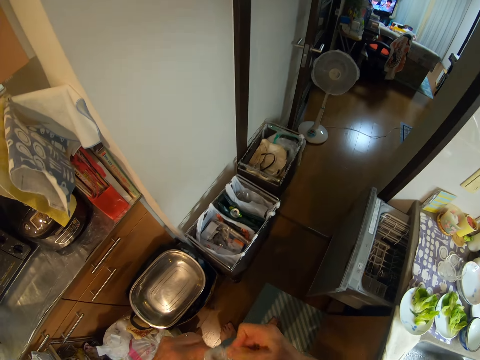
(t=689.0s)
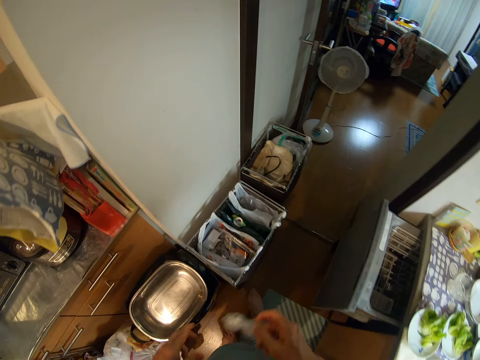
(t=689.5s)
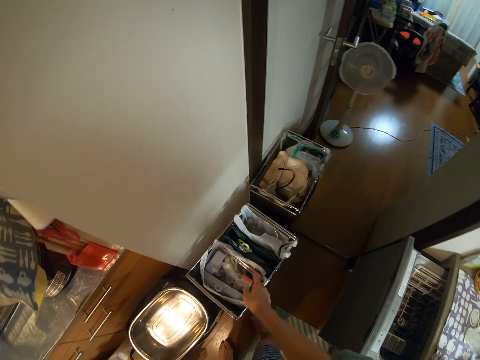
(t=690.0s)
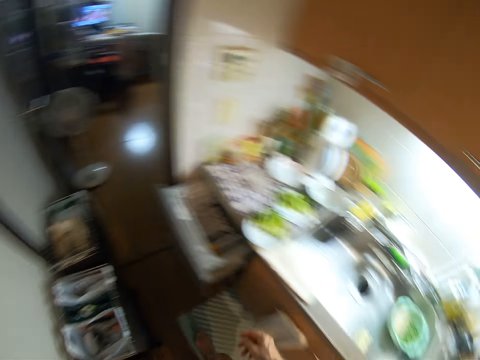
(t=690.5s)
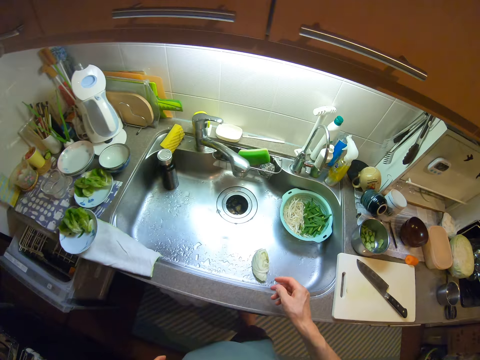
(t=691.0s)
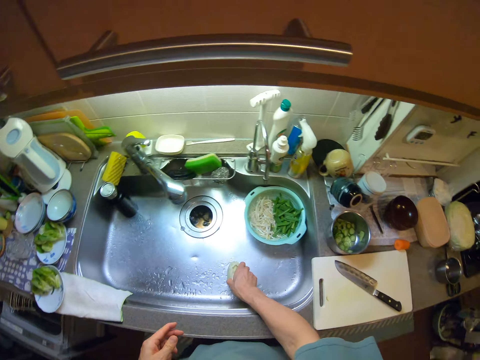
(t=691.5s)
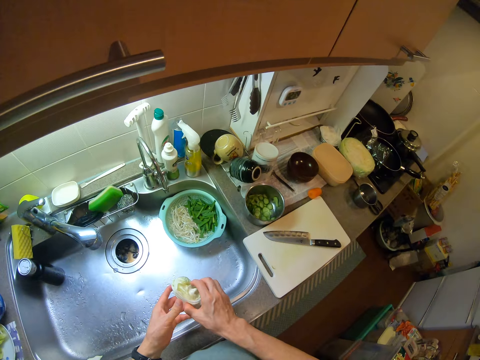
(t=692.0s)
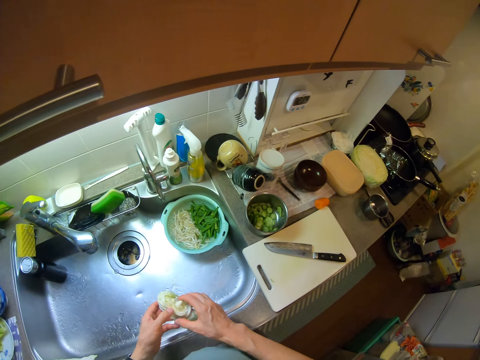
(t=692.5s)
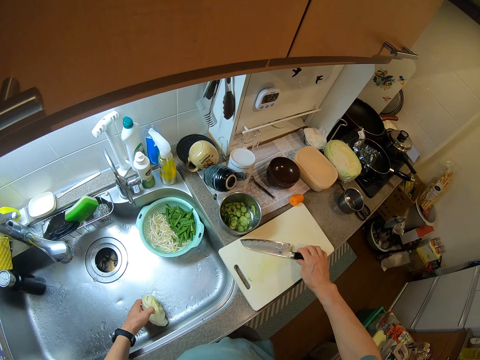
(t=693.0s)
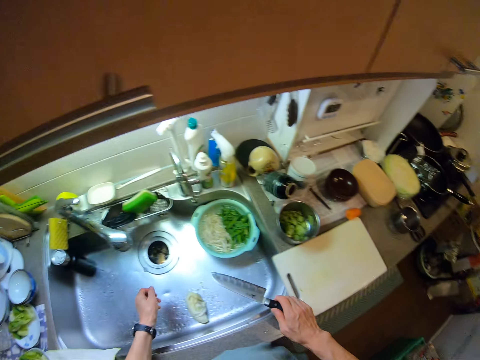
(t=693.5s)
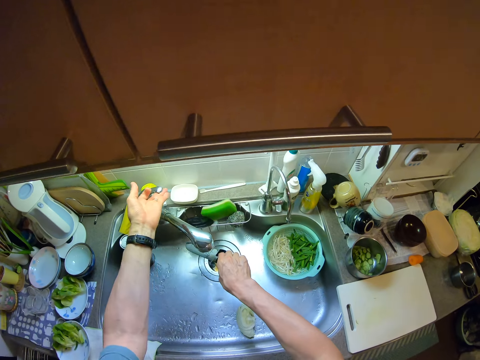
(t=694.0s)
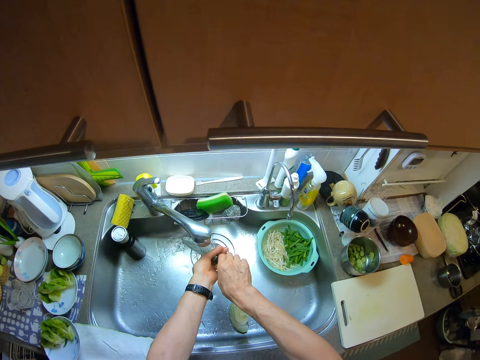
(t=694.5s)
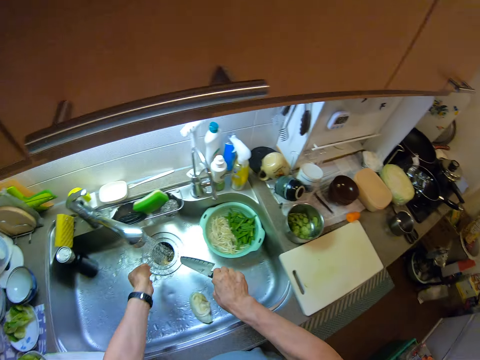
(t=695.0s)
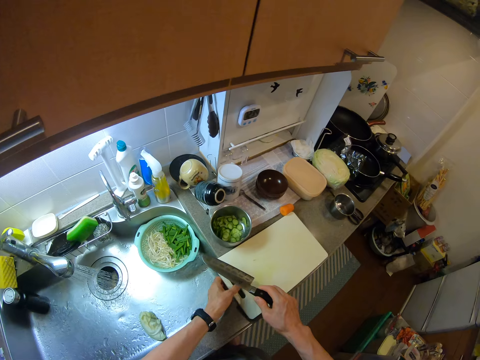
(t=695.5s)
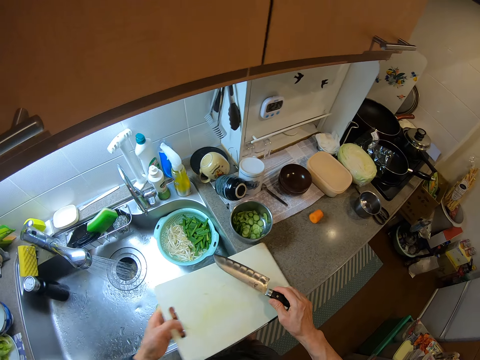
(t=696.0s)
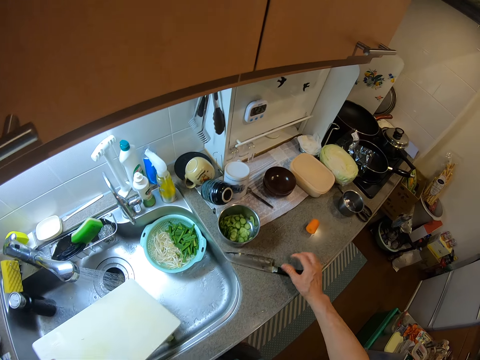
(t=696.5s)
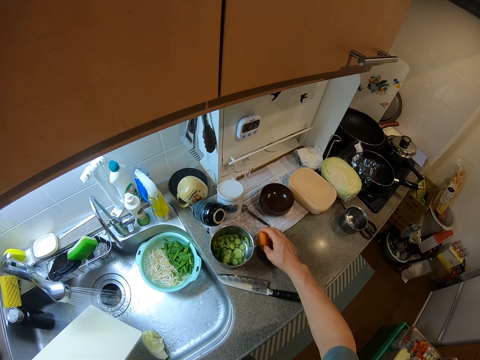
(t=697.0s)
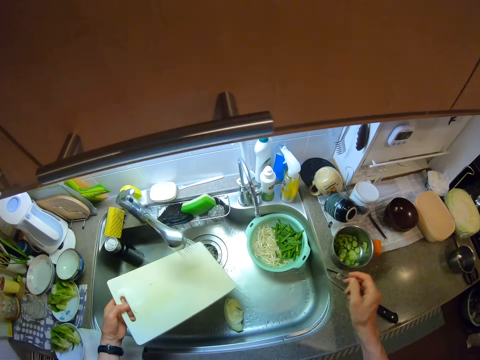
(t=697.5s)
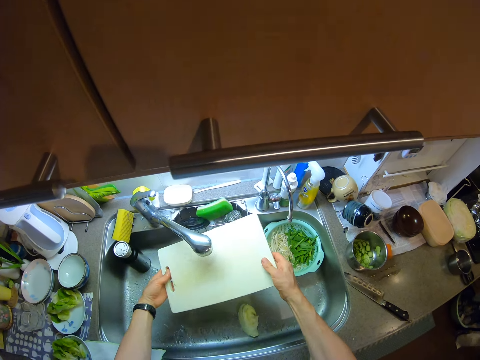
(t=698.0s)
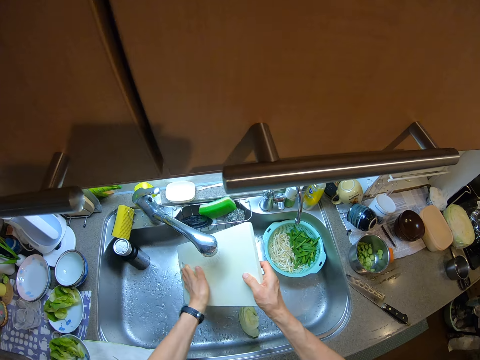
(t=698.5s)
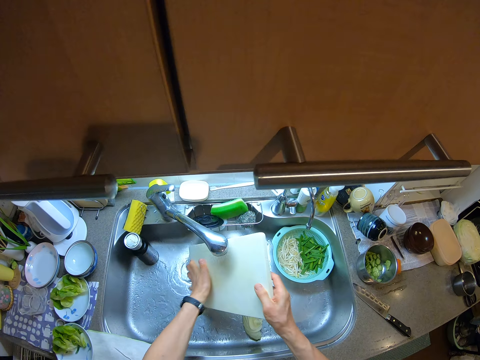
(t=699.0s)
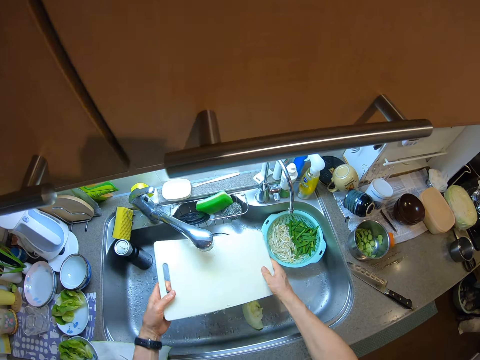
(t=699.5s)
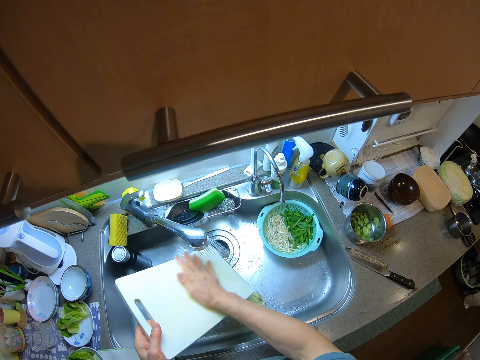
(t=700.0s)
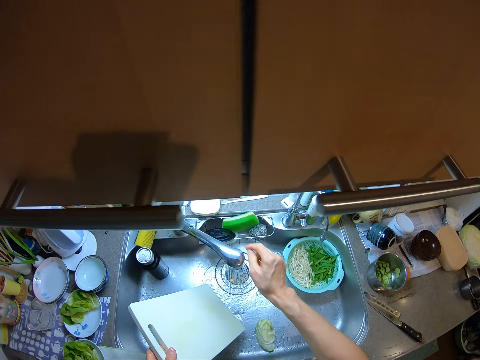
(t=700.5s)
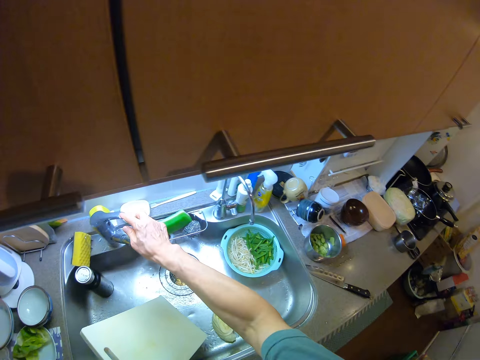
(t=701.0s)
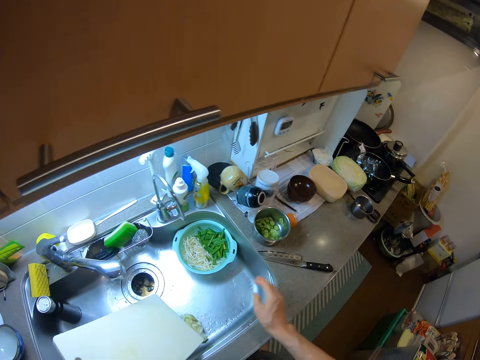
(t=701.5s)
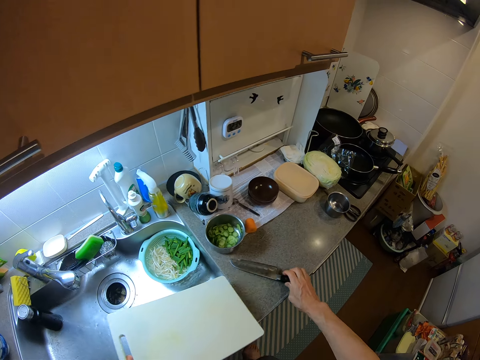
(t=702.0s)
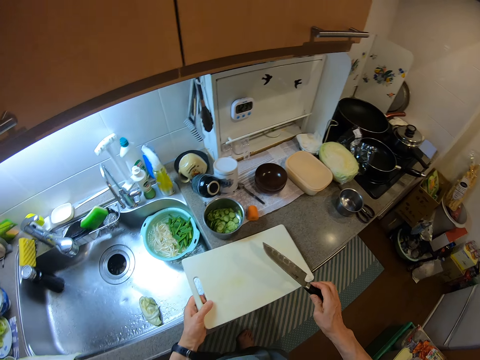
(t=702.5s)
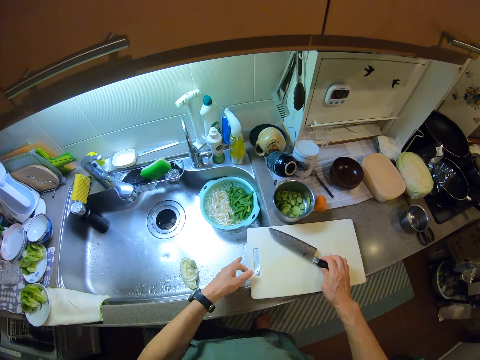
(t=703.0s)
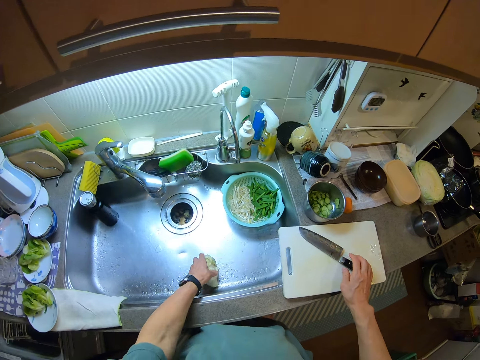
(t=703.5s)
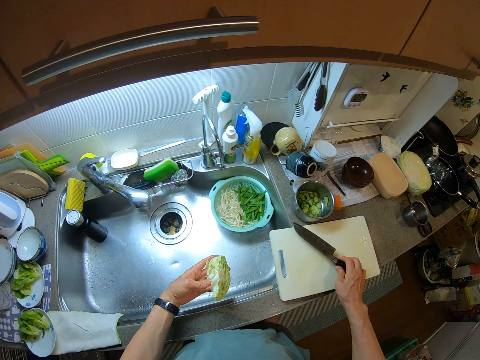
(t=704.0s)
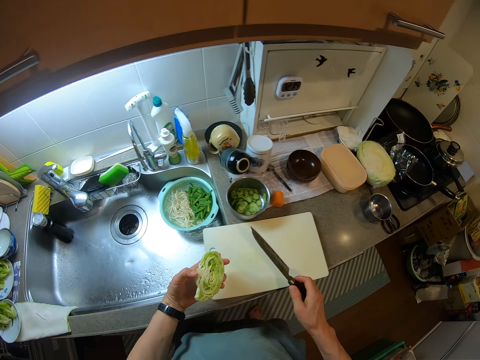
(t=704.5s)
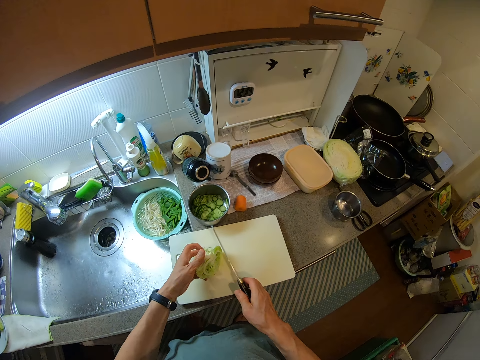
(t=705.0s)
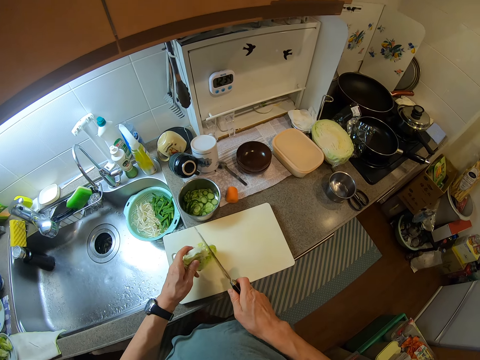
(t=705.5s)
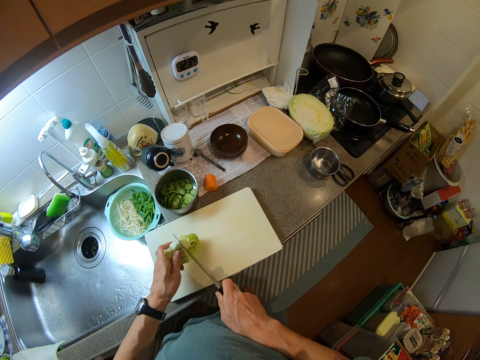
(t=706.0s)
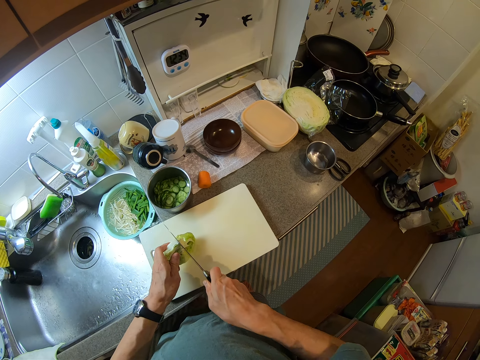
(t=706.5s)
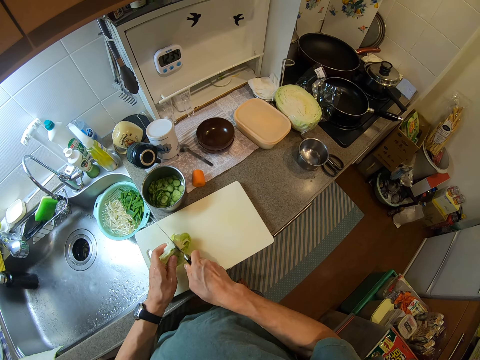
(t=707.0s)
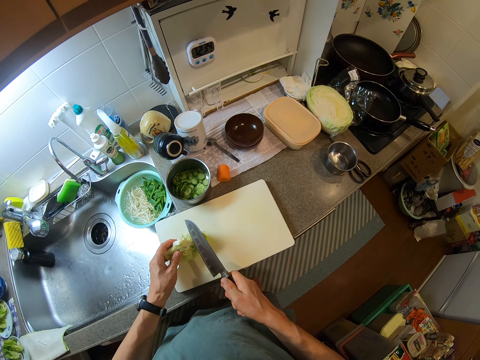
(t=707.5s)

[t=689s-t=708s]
The camera wearer throws the squeezed pack into the waste container with her right hand. She moves towards the kitchen sink. She picks the cabbage from the basin of the kitchen sink with her right hand. She passes the cabbage from her right hand to her left hand. She picks up a knife from the chopping board with her right hand. She drops the cabbage into the basin of the kitchen sink with her left hand. She opens the tap with her left hand. She rinses the knife with the water from the tap. She picks up the chopping board from the kitchen slab with her left hand. She drops the knife on the kitchen slab with her right hand. She picks up a carrot. She tries touching the cut carrot with her right hand. She puts the carrot aside. She rinses the chopping board with the water from the tap. She closes the tap with her right hand. She picks up the knife from the kitchen slab with her right hand. She drops the chopping board on the kitchen slab with her left hand. She places the knife on the chopping board with her right hand. She picks up the cabbage from the basin of the kitchen sink with her left hand. She picks up the knife from the chopping board with her right hand. She places the cabbage on the chopping board with her left hand. She cuts the cabbage with the knife on the chopping board.
